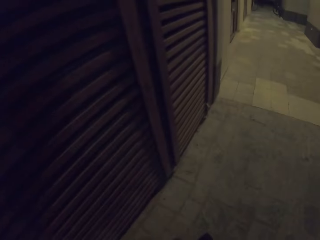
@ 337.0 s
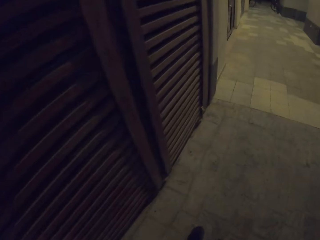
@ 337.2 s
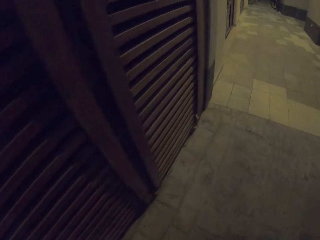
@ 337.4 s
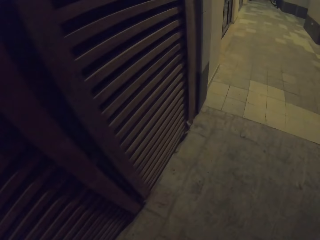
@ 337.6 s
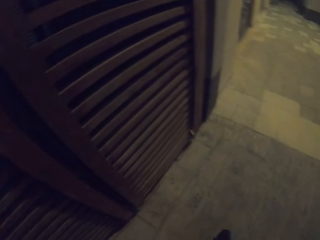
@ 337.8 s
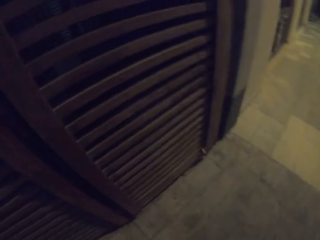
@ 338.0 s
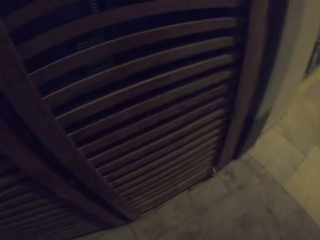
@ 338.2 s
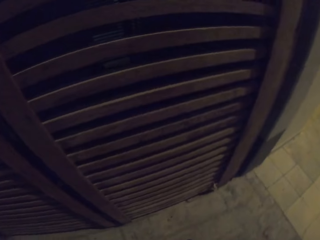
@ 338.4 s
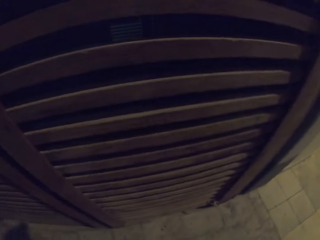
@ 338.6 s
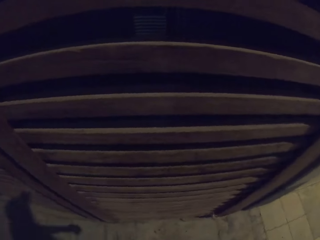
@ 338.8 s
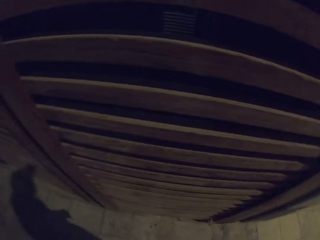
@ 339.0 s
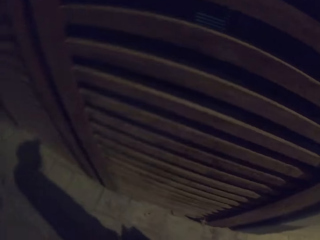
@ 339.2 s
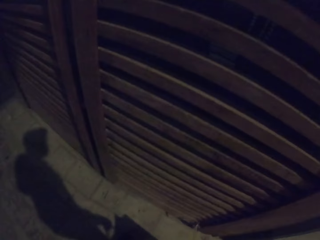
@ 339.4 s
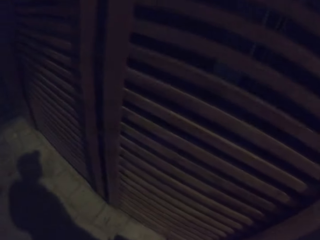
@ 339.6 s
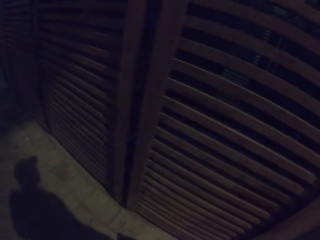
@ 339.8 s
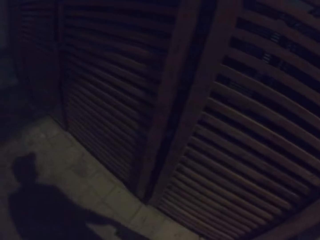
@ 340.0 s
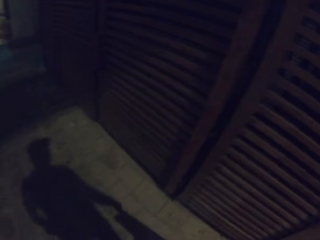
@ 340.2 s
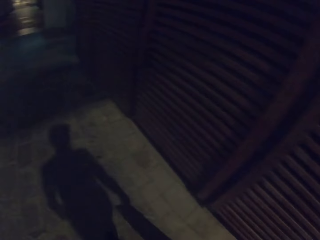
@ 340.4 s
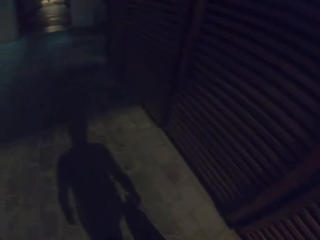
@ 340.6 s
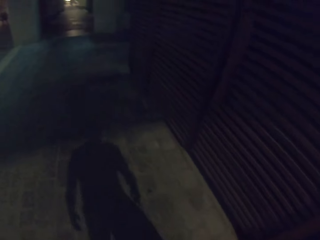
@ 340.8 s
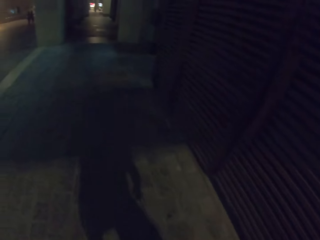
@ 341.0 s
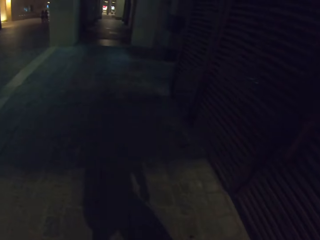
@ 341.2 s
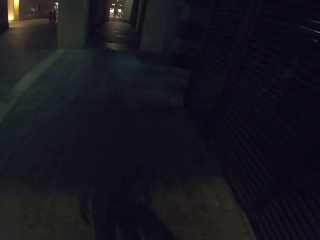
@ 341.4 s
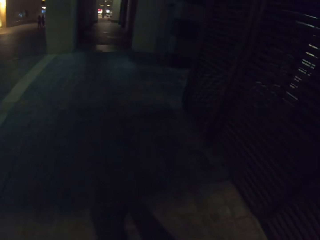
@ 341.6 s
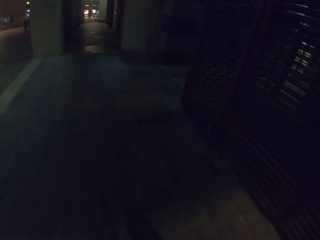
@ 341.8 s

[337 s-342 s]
The camera wearer walks on the street.

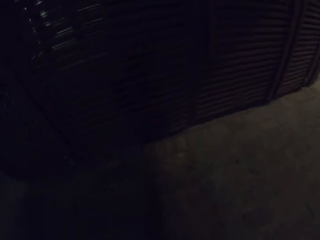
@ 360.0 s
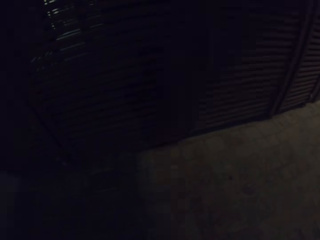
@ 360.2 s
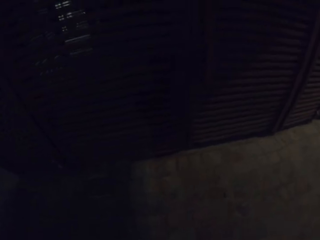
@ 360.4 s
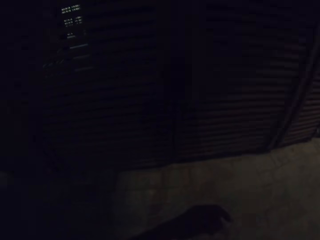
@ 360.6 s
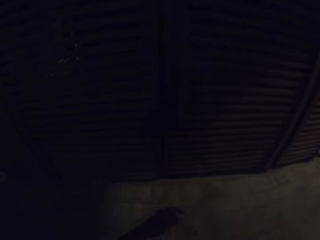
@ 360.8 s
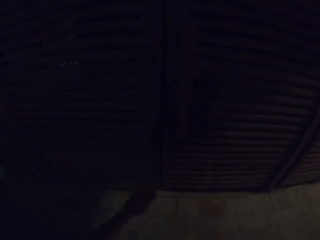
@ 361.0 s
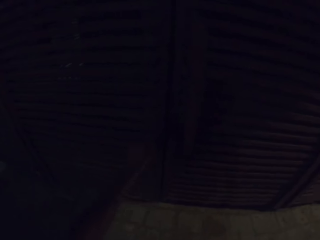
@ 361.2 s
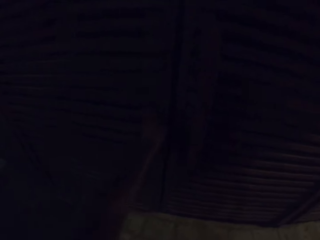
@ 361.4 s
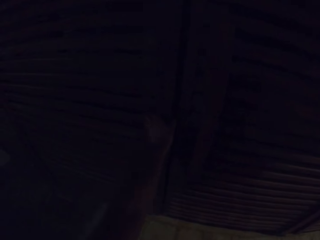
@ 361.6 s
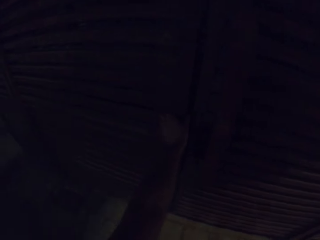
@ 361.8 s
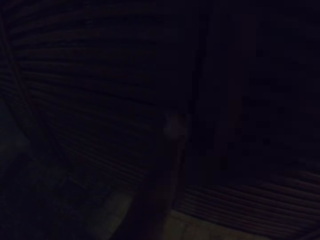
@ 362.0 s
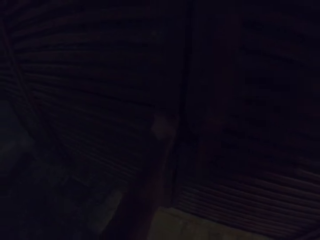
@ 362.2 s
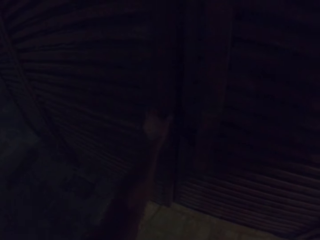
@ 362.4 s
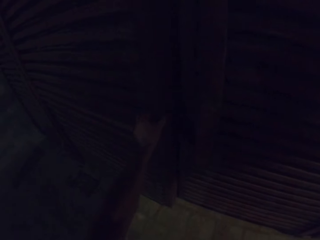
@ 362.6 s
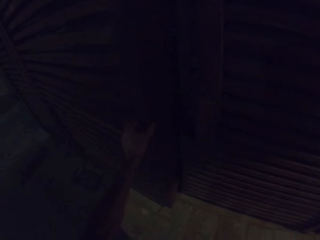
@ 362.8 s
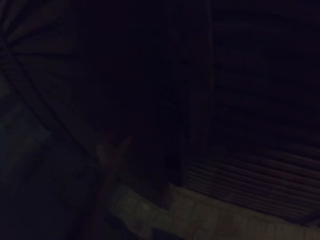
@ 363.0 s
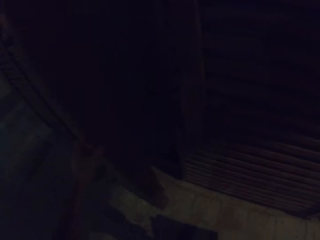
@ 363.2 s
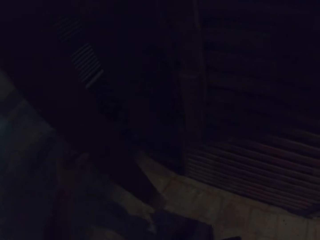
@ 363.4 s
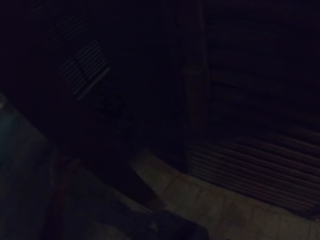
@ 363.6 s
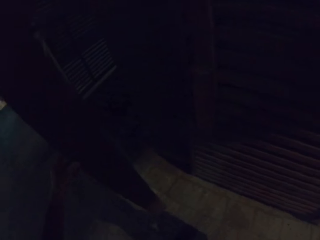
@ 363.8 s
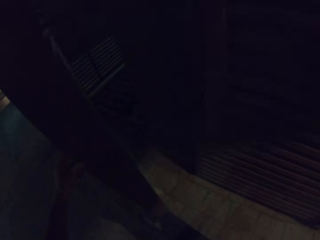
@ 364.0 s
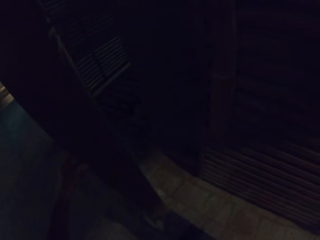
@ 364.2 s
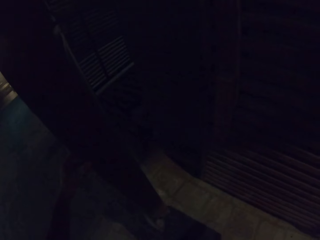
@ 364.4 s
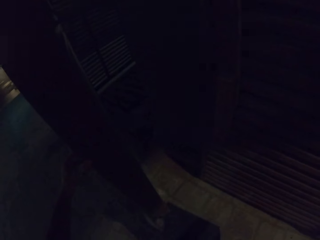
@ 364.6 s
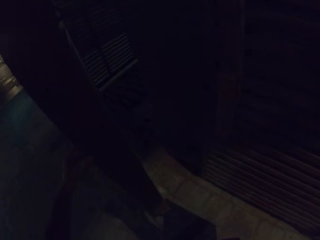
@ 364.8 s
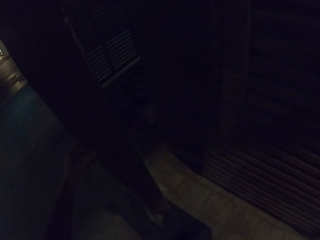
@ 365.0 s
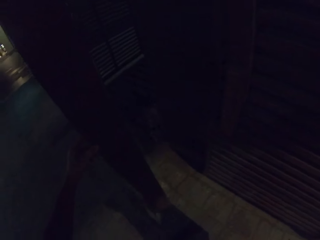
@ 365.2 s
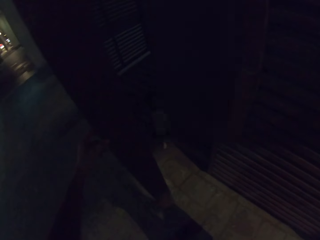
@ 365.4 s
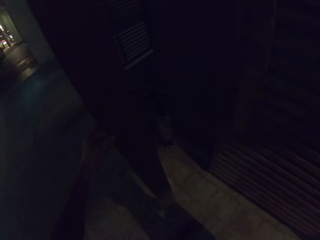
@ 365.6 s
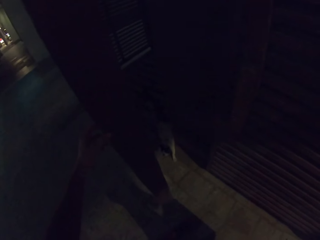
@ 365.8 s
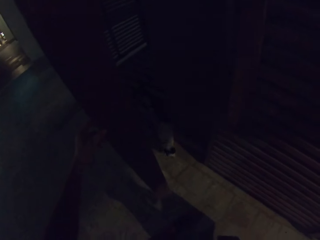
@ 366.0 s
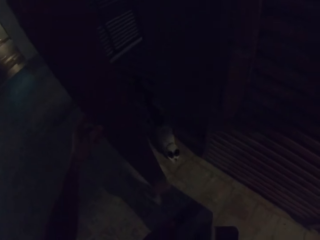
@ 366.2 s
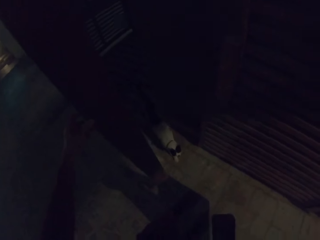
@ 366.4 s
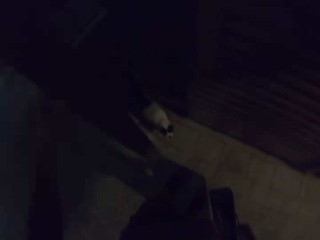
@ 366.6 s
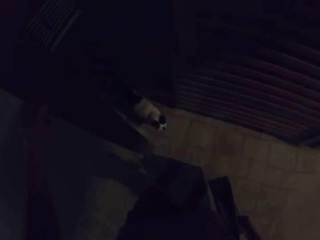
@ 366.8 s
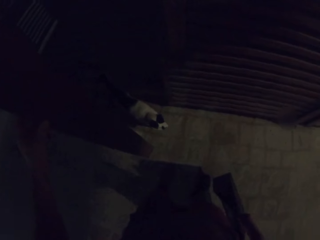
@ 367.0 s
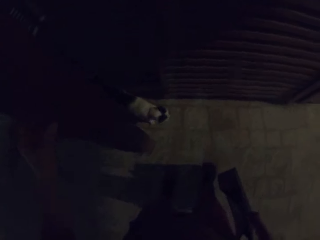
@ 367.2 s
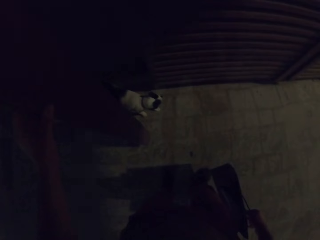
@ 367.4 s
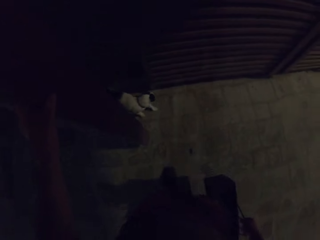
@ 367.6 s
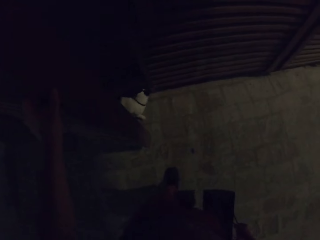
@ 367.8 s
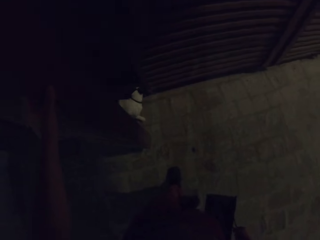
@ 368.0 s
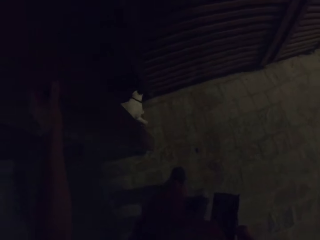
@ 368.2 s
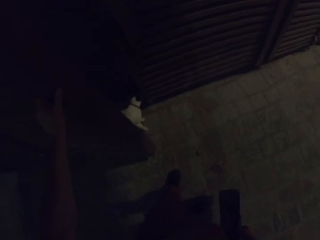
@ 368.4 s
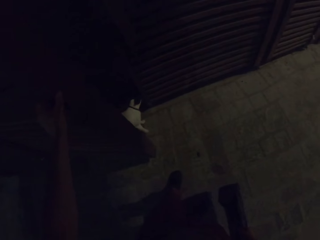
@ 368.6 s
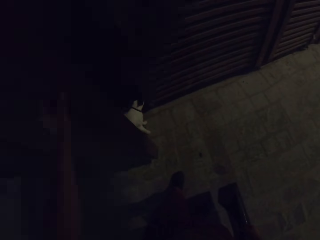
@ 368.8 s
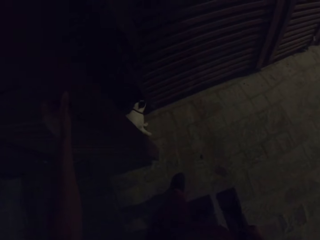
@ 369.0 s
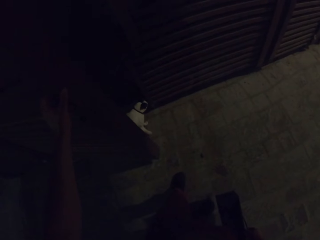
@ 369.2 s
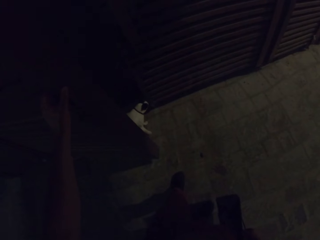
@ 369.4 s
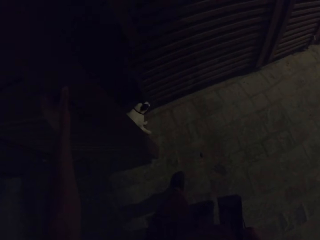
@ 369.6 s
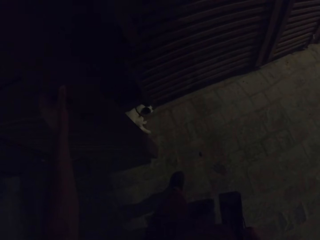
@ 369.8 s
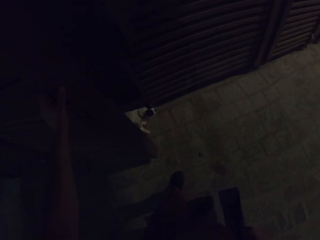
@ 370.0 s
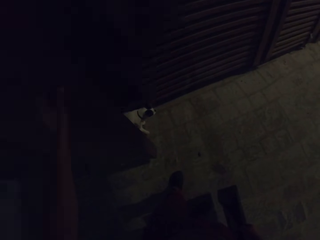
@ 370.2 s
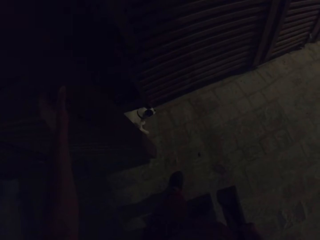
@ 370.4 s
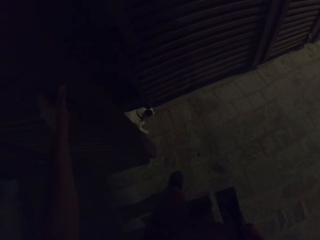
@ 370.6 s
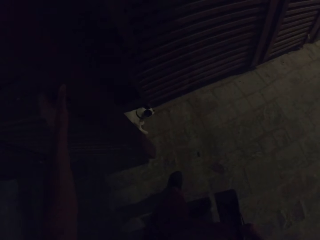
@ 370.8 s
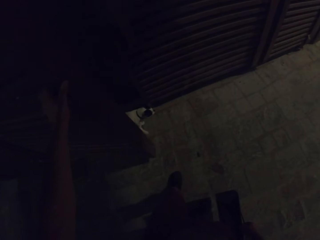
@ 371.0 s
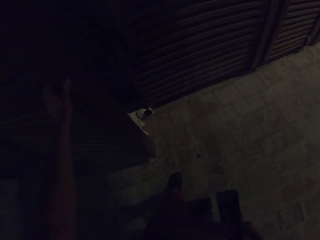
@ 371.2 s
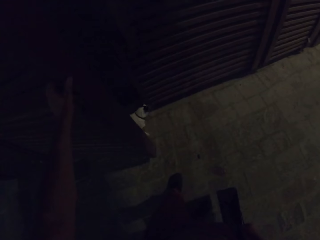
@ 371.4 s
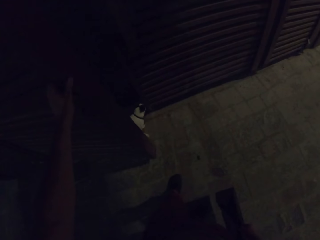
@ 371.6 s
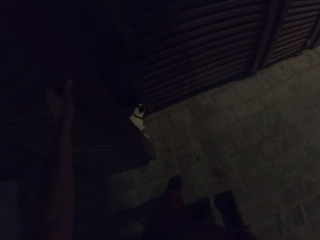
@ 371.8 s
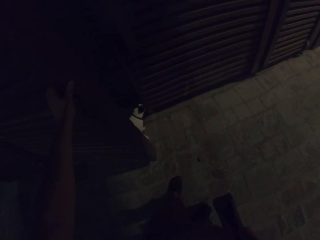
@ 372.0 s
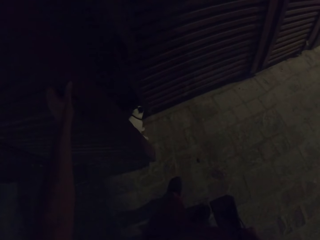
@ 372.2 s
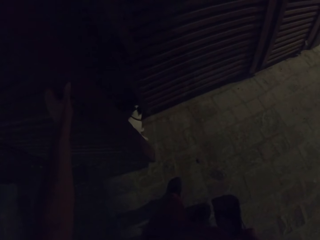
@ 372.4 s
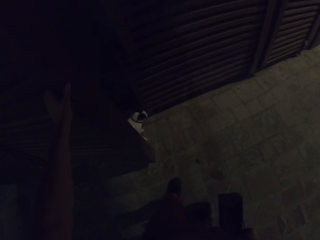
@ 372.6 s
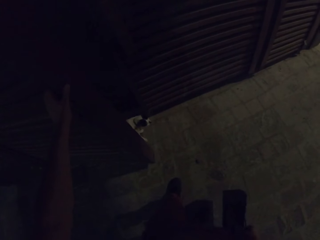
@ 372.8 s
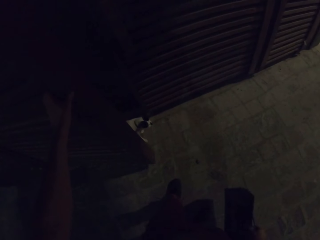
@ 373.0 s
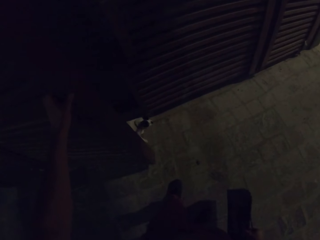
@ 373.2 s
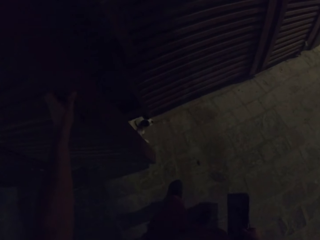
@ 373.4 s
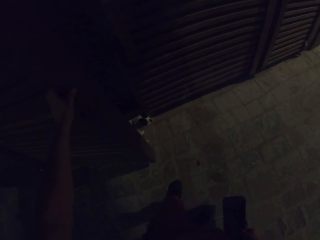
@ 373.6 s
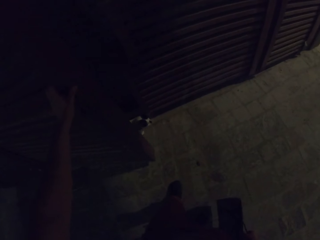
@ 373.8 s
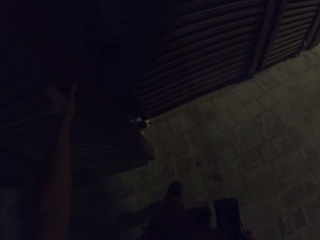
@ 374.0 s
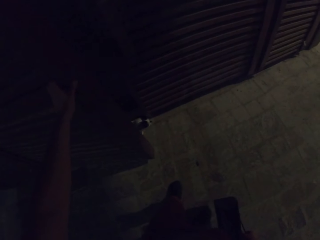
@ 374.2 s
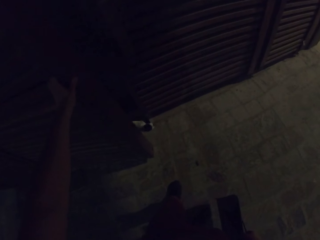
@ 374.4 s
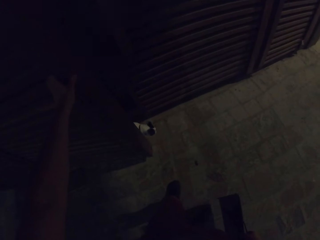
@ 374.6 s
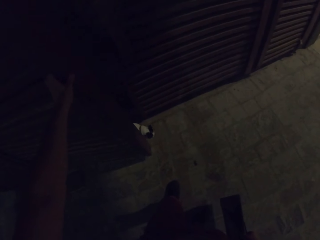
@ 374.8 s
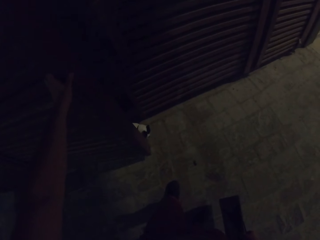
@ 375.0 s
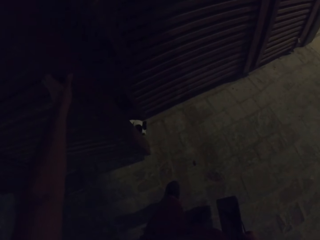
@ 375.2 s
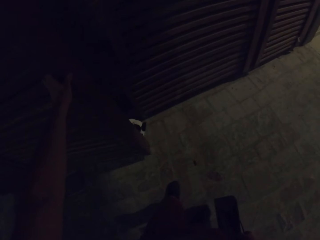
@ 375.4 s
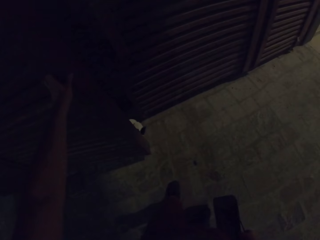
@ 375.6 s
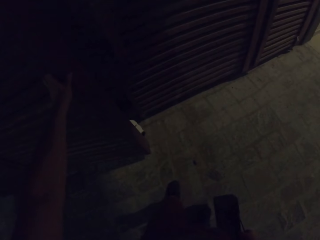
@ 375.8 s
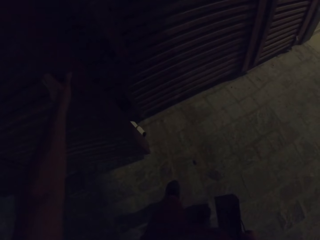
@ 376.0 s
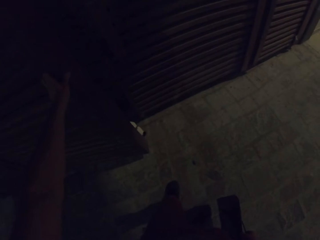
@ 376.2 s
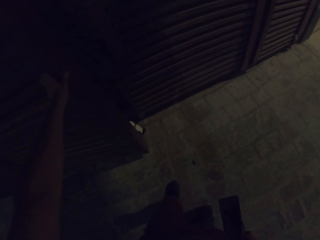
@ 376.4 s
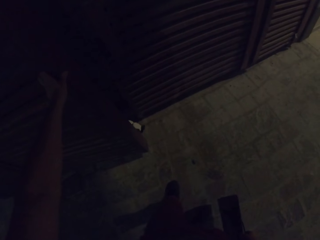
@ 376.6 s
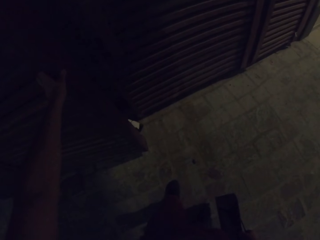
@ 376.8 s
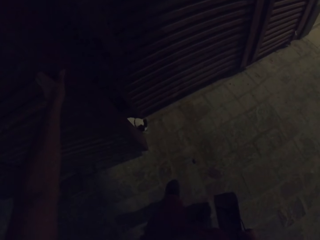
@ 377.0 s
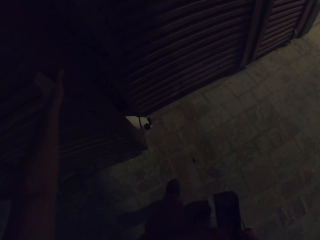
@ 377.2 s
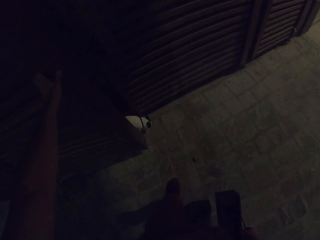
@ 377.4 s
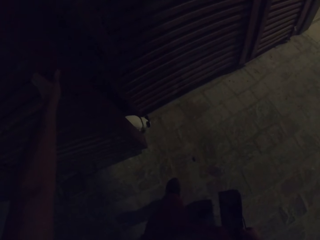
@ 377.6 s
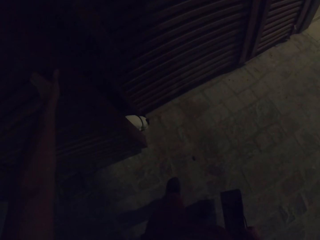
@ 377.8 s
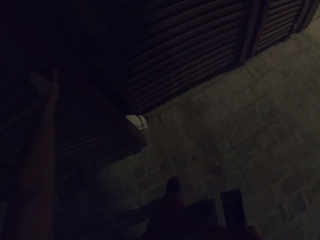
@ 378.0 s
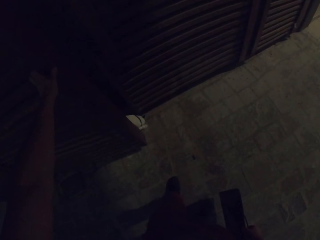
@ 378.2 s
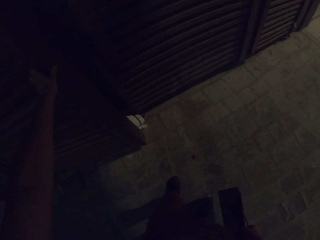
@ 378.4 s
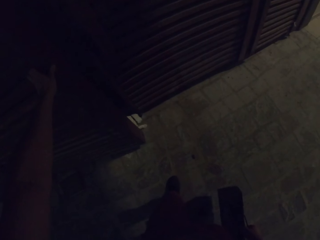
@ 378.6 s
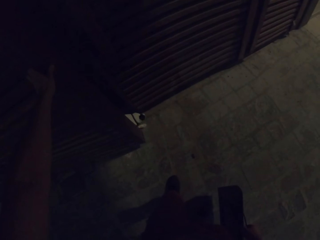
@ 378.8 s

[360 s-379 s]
The camera wearer opens a door.
